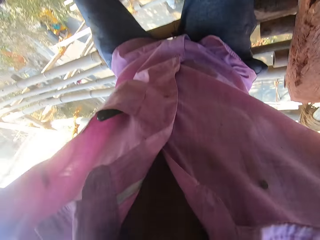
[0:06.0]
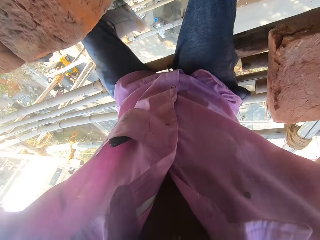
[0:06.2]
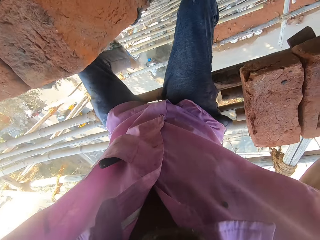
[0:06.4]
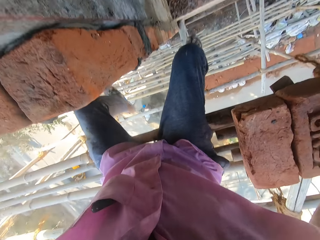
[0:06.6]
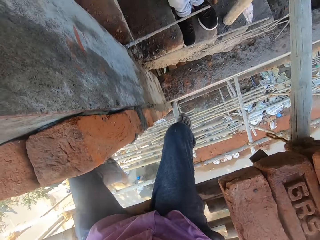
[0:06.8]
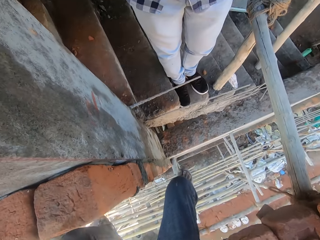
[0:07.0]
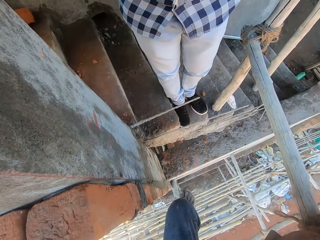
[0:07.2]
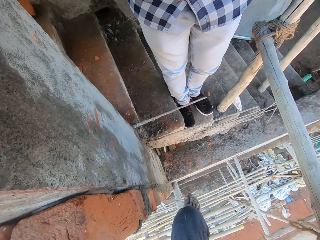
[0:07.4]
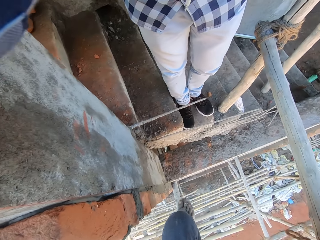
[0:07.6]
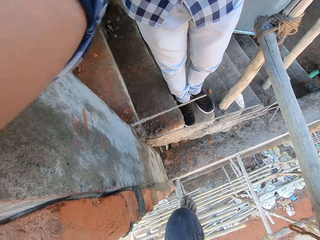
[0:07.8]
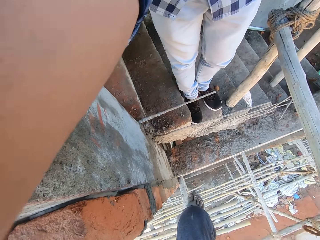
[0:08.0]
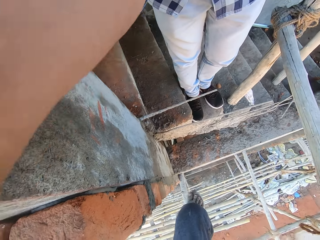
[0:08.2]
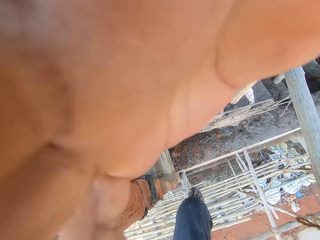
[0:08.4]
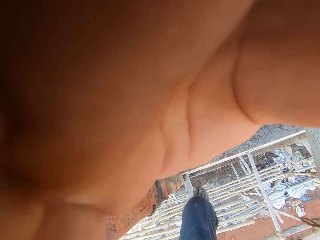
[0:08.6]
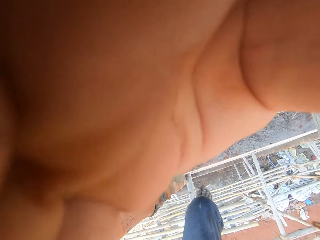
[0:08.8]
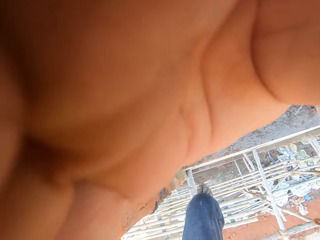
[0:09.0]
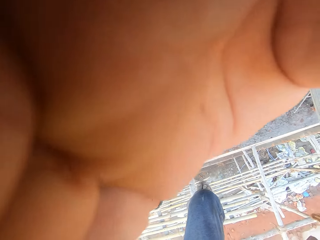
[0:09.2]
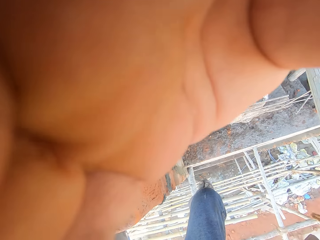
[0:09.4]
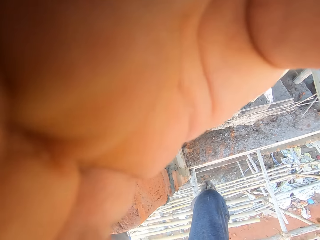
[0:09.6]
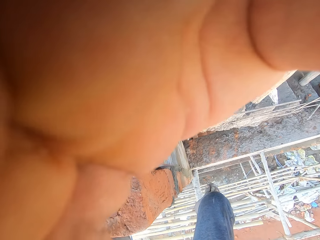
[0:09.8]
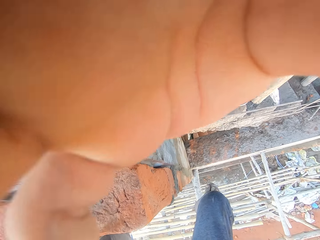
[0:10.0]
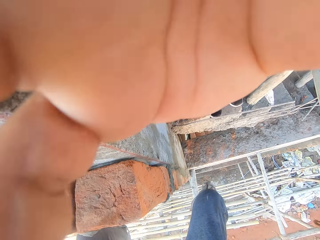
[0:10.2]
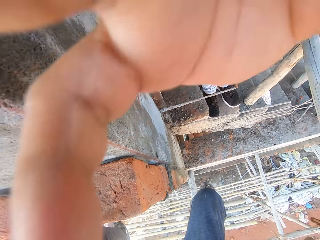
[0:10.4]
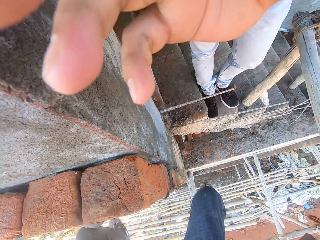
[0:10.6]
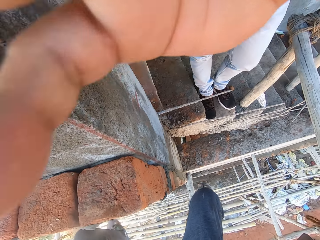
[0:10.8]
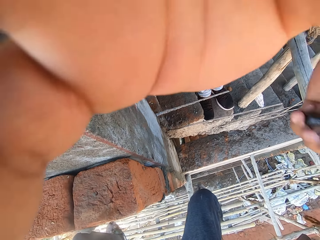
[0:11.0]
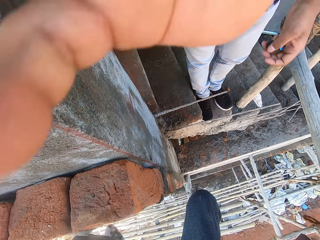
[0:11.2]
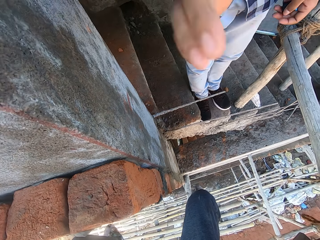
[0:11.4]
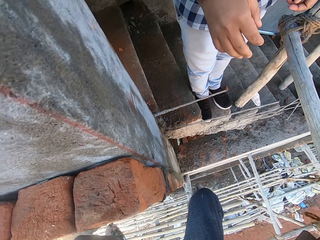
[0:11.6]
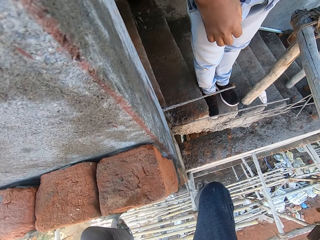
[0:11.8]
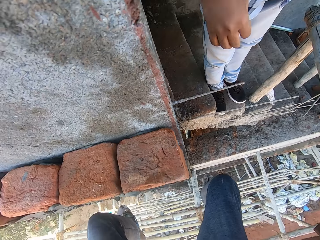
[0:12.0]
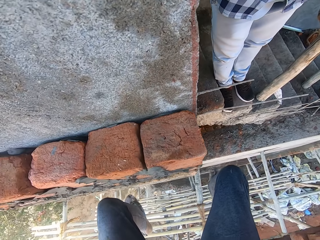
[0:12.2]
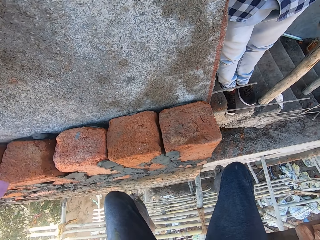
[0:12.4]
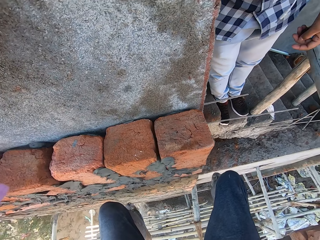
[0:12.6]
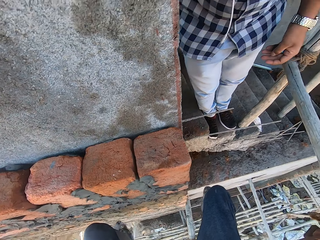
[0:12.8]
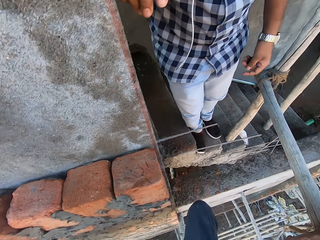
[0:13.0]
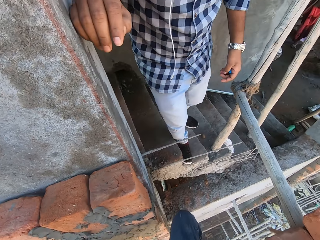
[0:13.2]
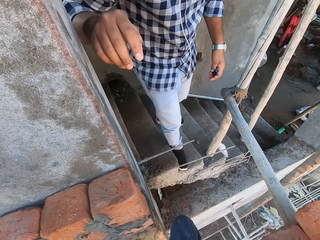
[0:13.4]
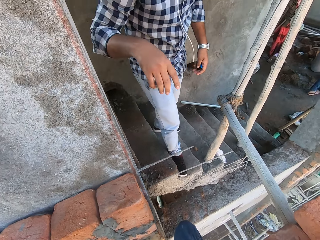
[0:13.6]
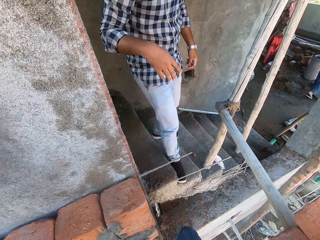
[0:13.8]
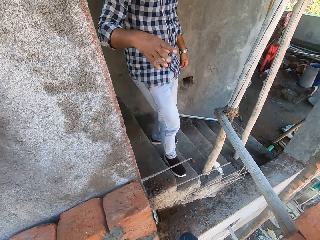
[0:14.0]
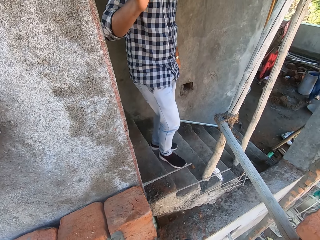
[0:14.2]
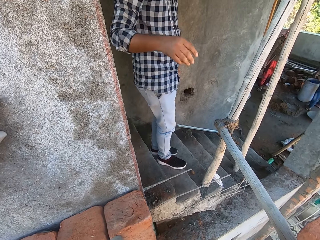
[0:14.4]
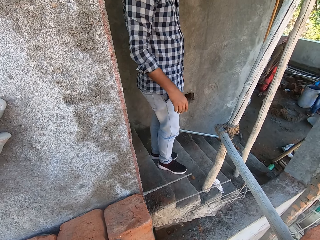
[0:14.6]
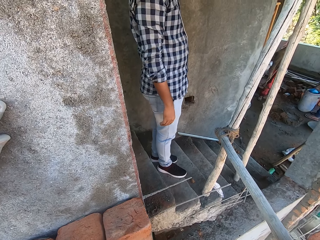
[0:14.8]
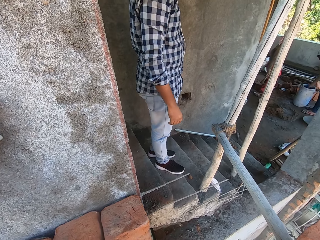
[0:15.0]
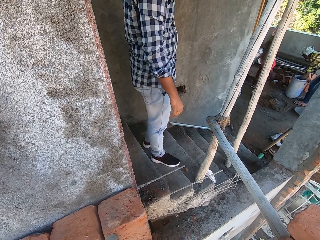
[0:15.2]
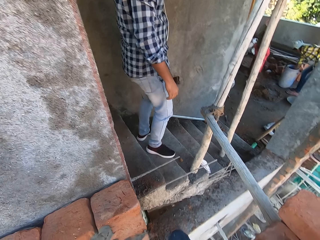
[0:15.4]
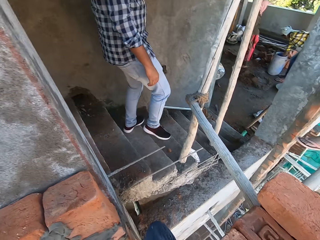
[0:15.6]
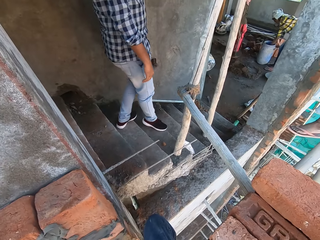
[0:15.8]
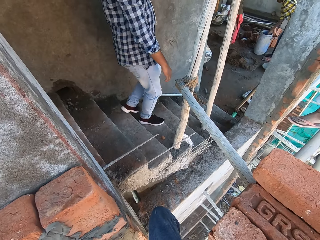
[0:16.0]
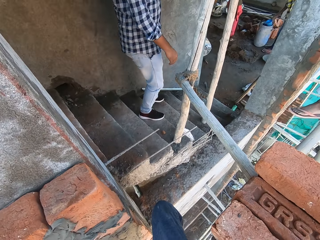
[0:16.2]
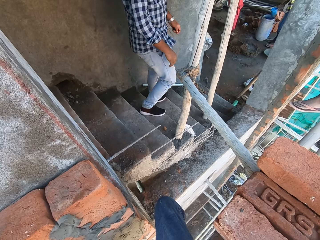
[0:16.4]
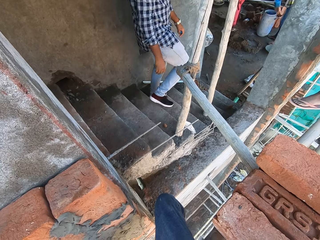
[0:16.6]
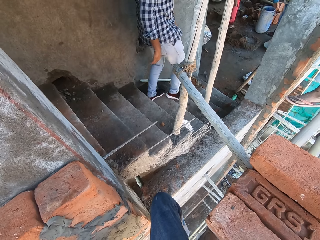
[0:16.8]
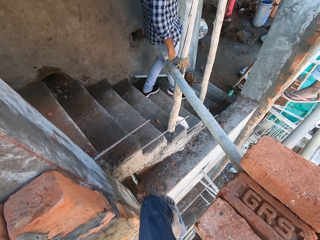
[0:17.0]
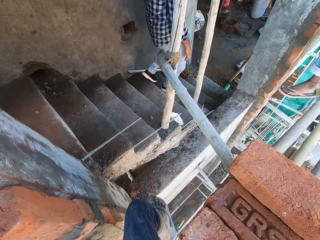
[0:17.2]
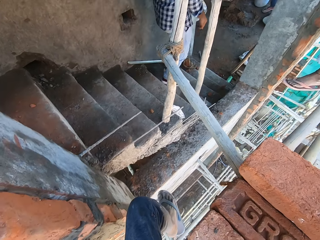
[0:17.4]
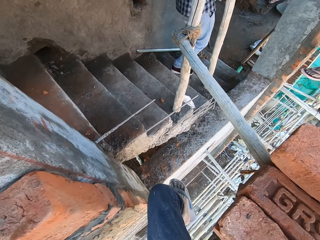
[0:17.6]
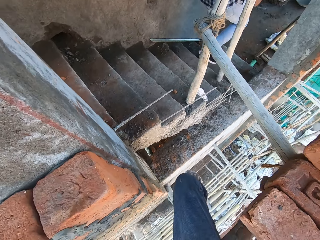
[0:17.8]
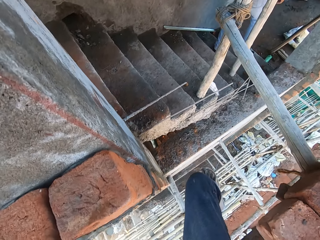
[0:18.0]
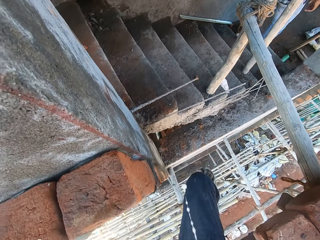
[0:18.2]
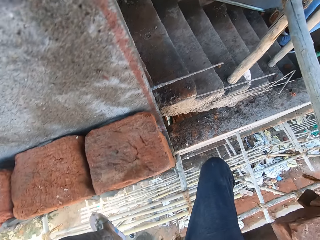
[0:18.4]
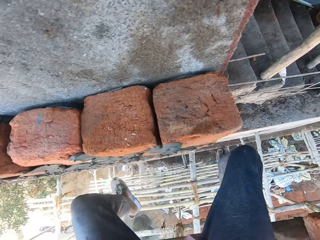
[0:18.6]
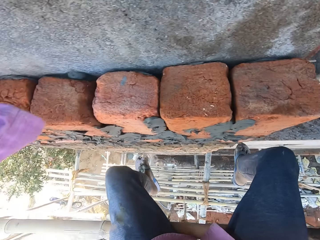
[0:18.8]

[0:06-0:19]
The camera wearer interacts with the man. They talk with the man. The man walks down a staircase. Another man takes some water from the bucket with a blue cup in his right hand.

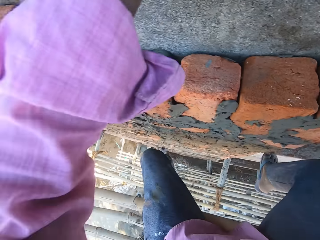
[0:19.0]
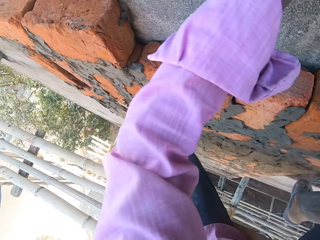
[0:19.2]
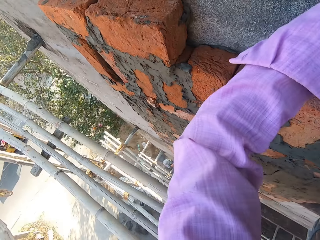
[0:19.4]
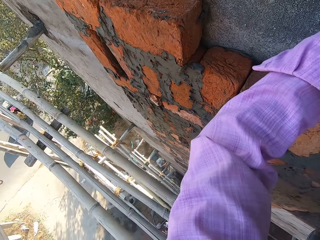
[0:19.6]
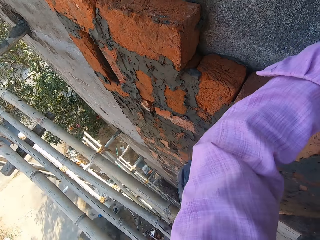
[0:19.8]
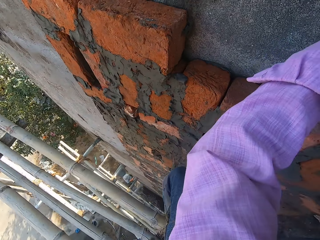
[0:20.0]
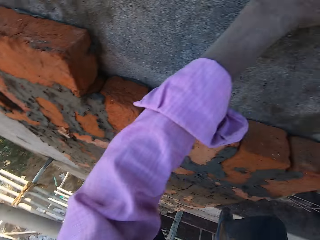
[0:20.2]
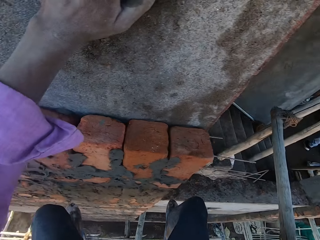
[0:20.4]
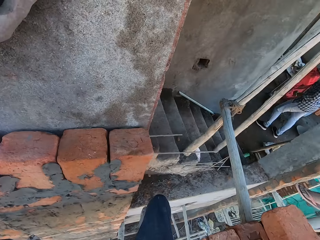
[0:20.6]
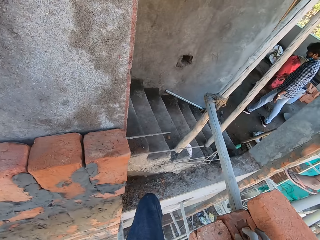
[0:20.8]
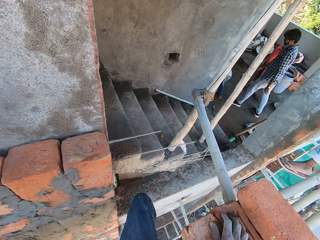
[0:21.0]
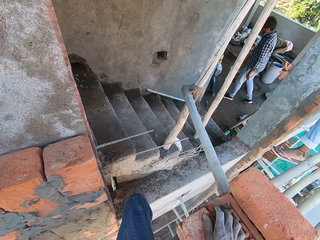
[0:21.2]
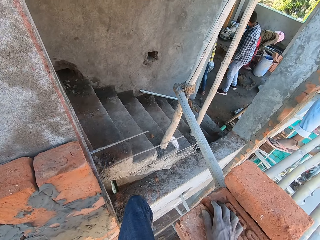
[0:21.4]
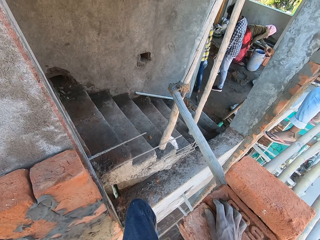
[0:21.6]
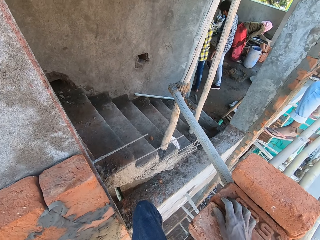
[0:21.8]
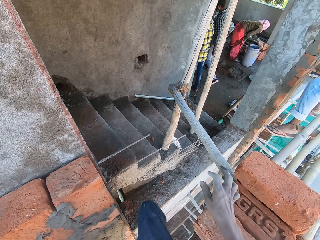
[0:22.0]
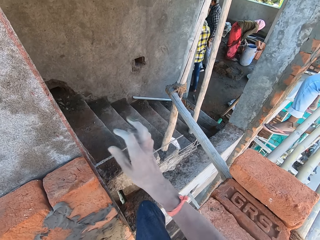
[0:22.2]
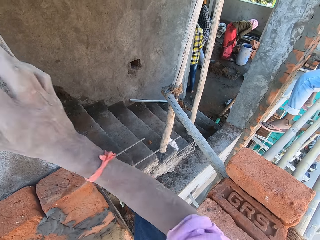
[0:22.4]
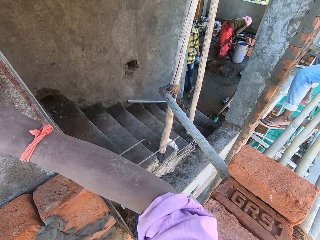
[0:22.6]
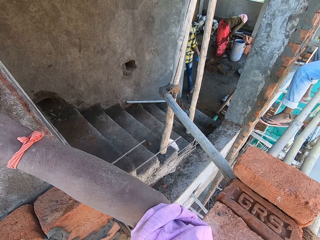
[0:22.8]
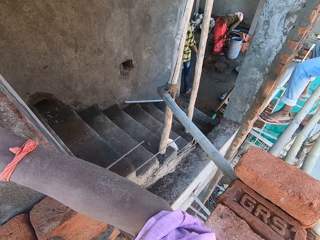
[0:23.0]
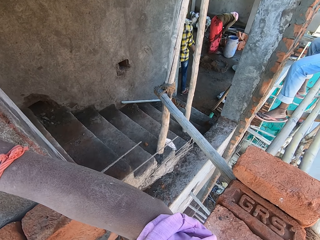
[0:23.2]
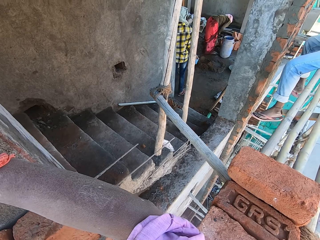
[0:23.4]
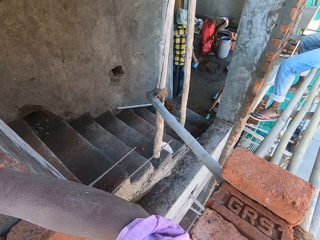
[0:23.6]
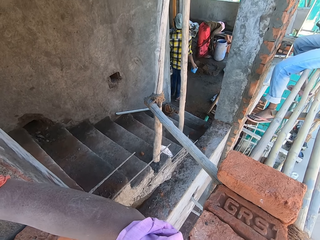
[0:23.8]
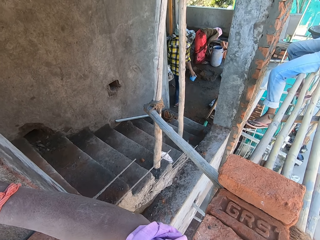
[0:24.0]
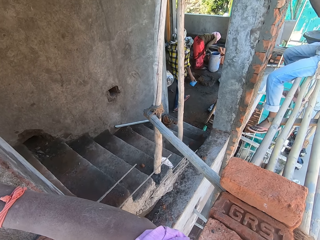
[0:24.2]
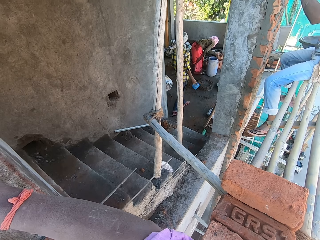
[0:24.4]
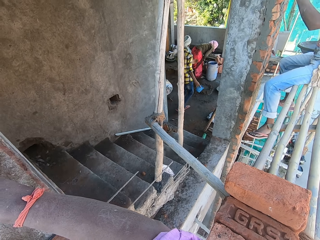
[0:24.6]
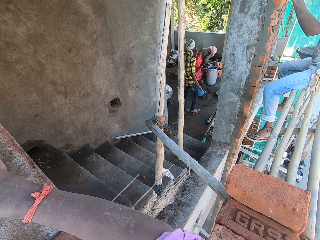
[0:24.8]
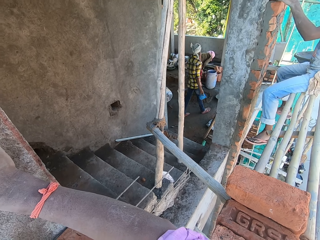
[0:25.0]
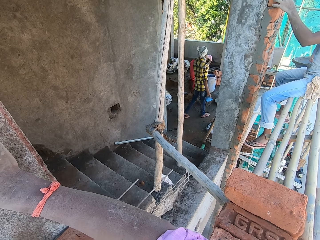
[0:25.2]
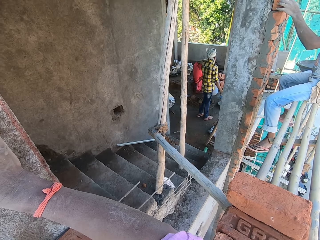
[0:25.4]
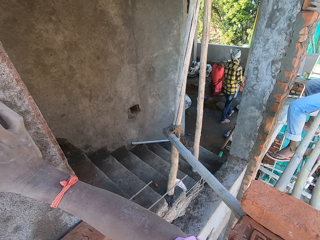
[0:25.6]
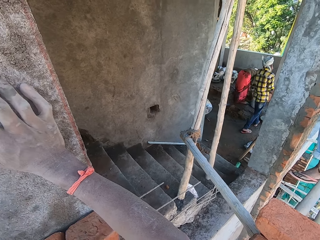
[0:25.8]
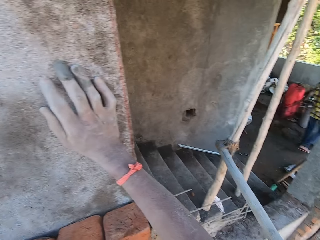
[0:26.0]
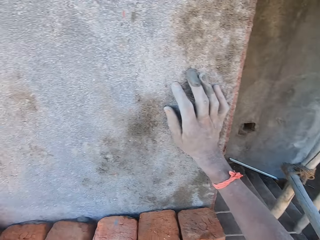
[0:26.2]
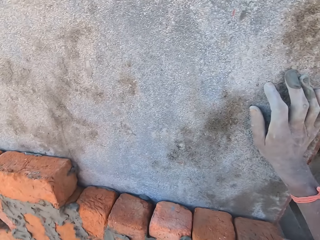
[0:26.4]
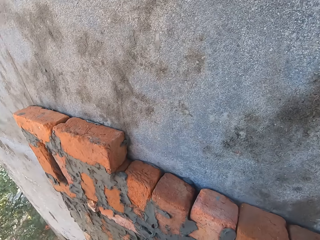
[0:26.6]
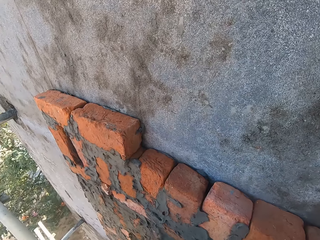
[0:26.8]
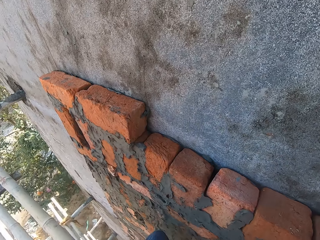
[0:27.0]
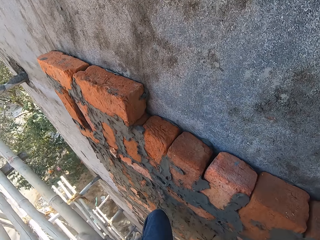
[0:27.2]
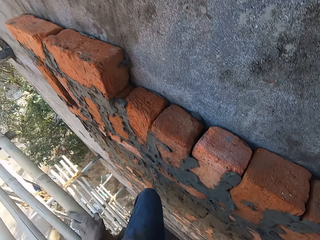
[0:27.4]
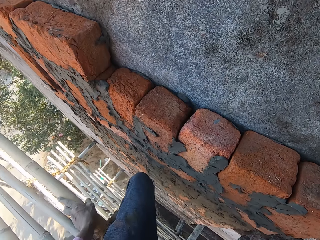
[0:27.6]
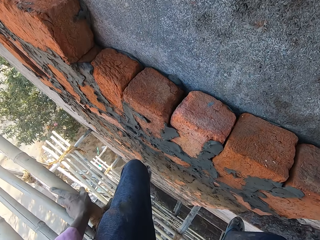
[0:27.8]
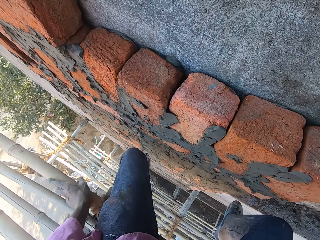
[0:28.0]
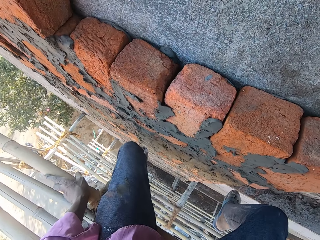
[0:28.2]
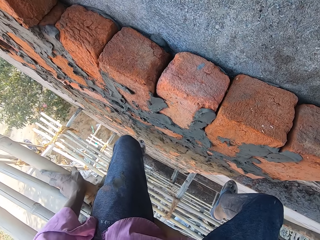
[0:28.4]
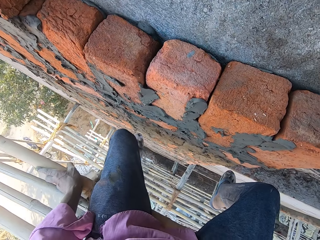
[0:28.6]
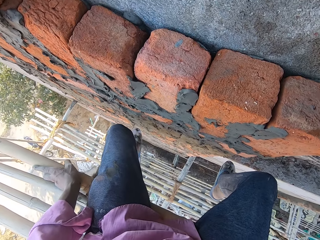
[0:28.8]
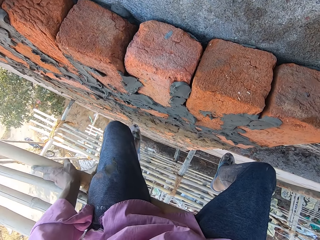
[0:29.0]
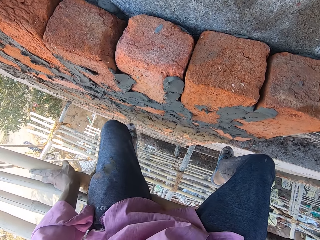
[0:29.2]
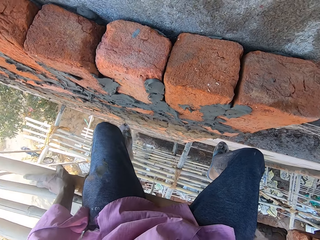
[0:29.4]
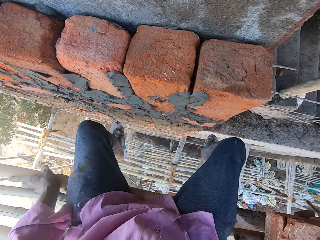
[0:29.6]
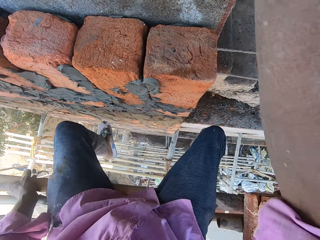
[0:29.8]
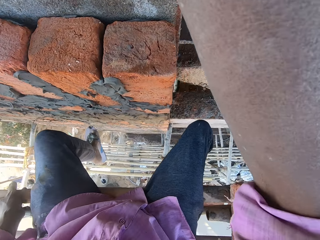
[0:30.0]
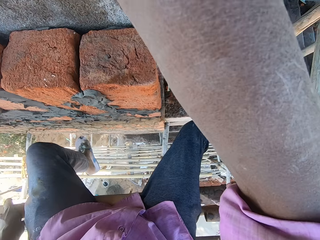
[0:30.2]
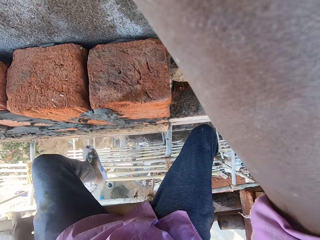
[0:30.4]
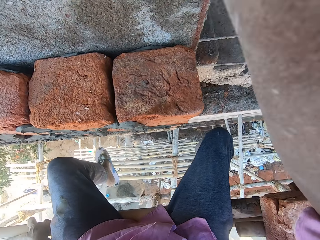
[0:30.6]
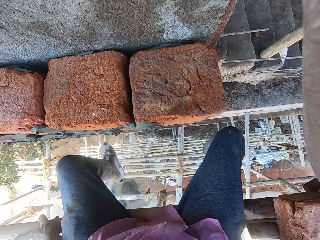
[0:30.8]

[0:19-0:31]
The camera wearer touches the wall. They look at the wall.
